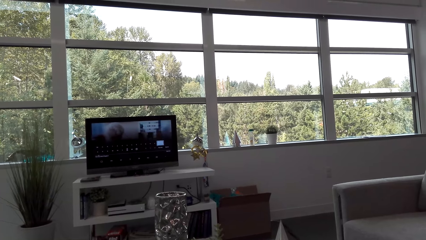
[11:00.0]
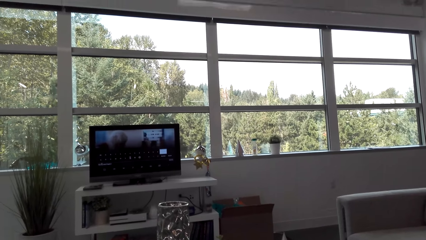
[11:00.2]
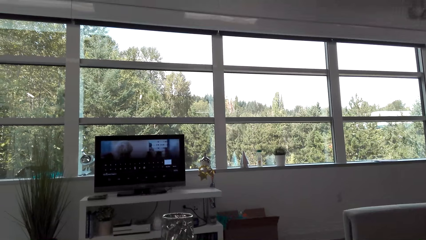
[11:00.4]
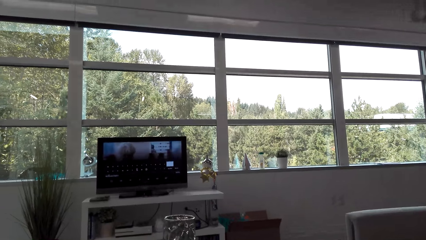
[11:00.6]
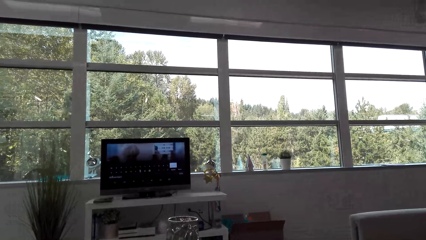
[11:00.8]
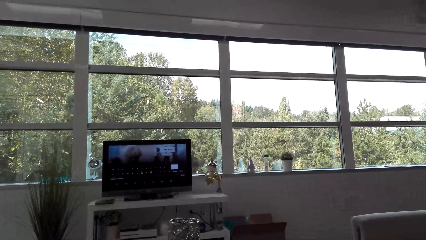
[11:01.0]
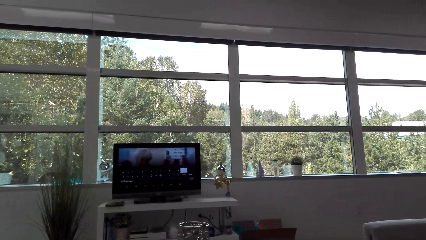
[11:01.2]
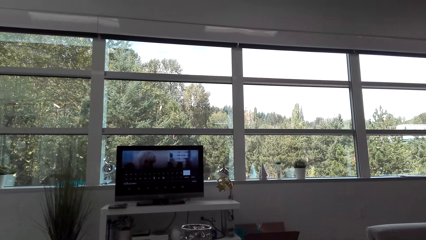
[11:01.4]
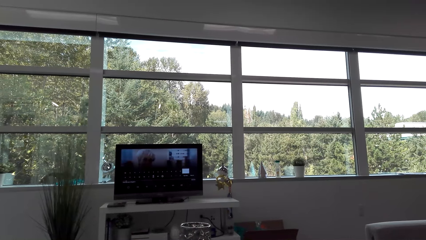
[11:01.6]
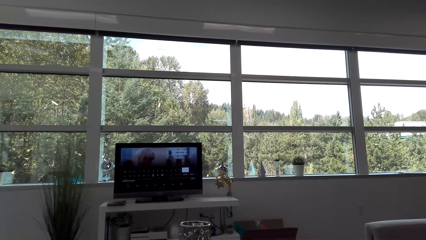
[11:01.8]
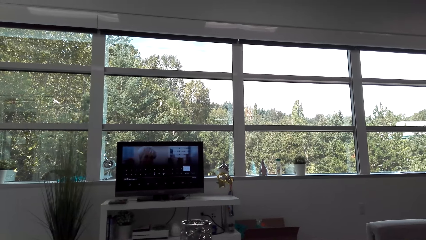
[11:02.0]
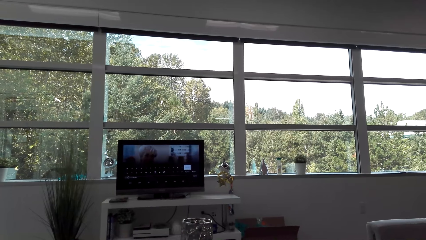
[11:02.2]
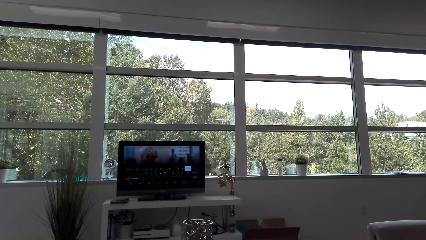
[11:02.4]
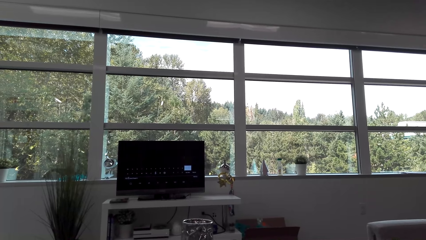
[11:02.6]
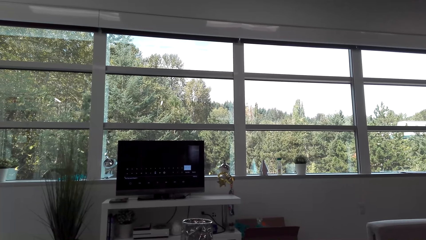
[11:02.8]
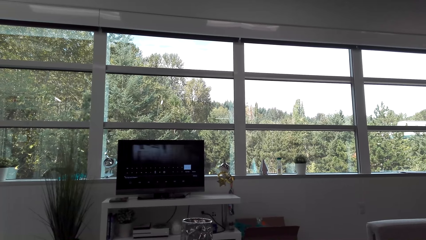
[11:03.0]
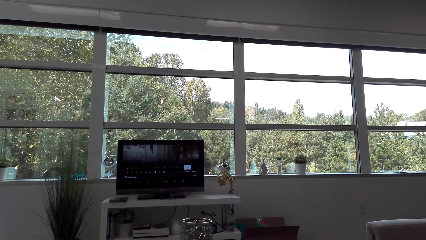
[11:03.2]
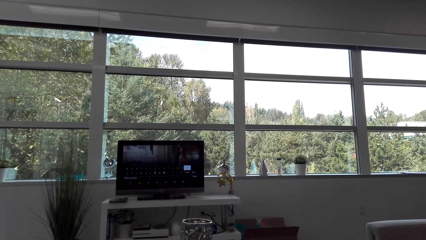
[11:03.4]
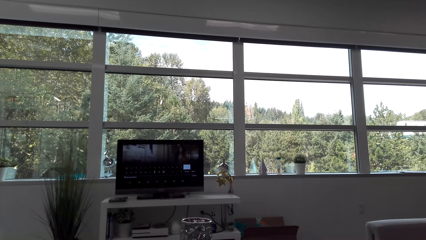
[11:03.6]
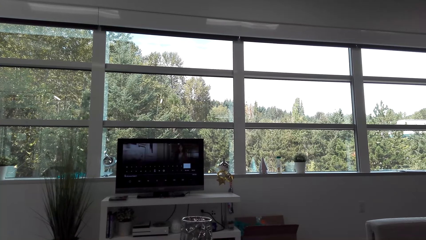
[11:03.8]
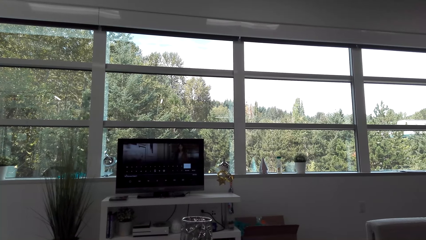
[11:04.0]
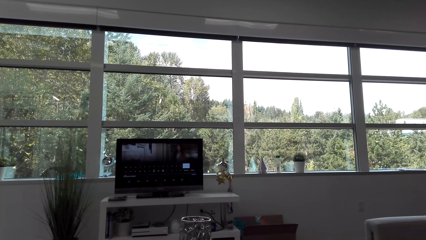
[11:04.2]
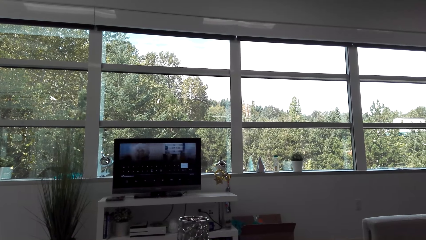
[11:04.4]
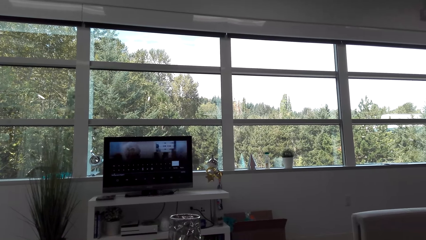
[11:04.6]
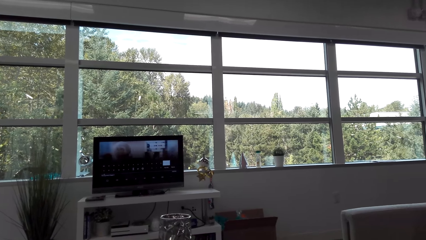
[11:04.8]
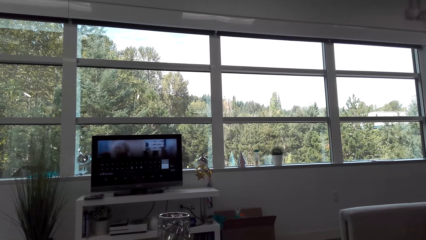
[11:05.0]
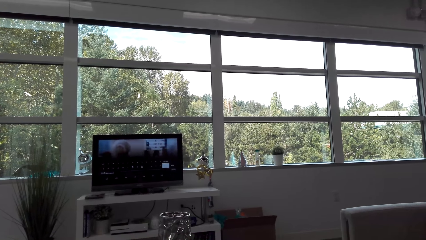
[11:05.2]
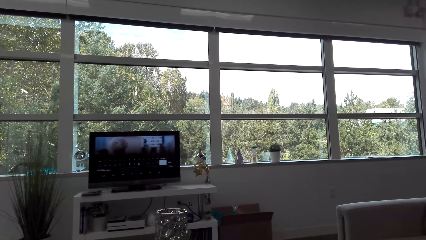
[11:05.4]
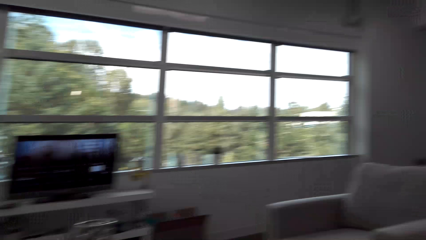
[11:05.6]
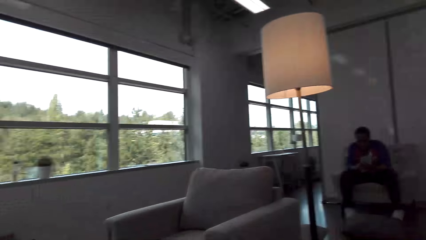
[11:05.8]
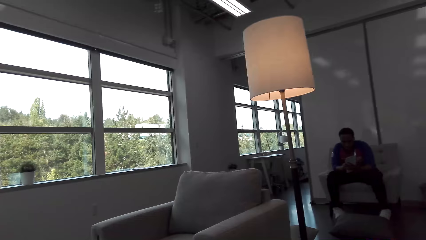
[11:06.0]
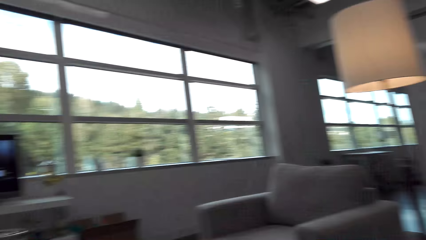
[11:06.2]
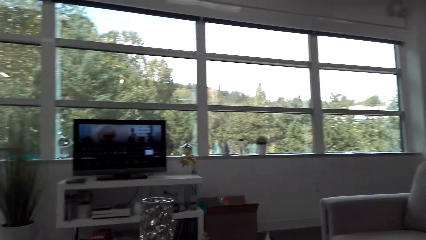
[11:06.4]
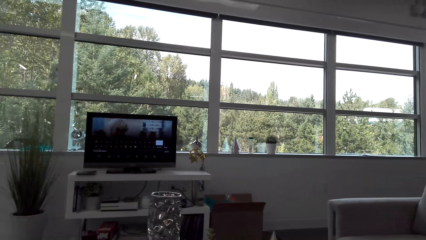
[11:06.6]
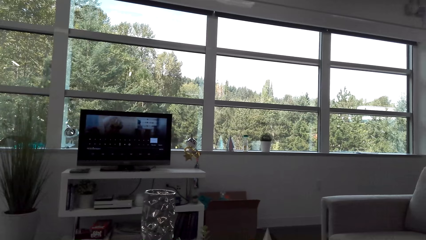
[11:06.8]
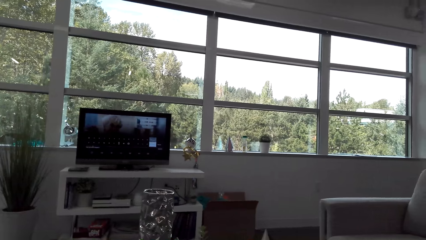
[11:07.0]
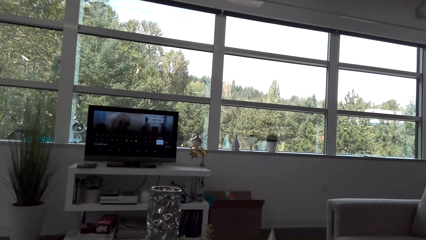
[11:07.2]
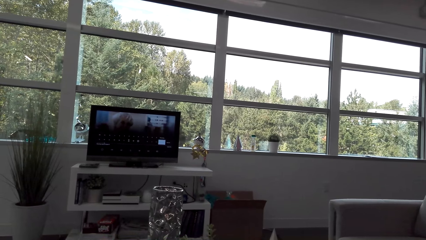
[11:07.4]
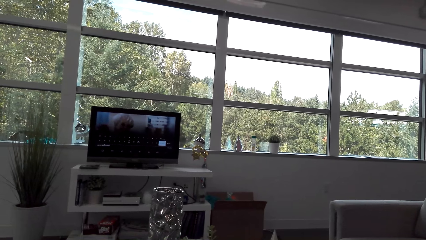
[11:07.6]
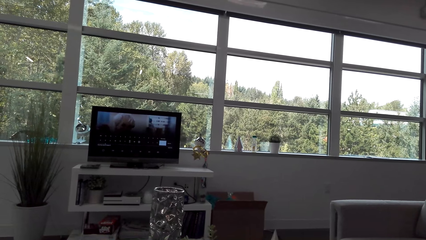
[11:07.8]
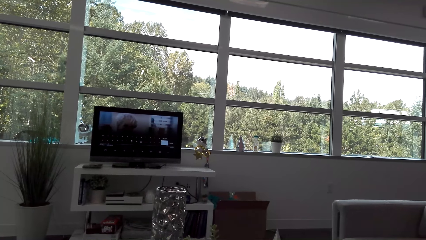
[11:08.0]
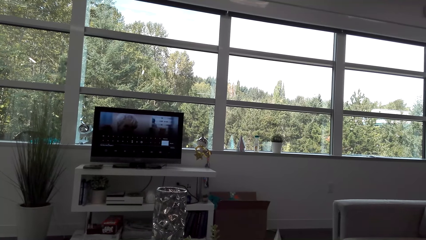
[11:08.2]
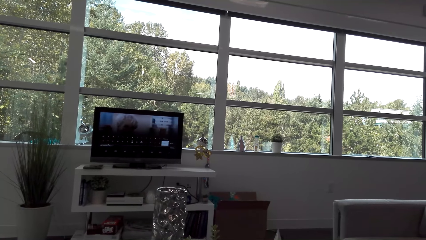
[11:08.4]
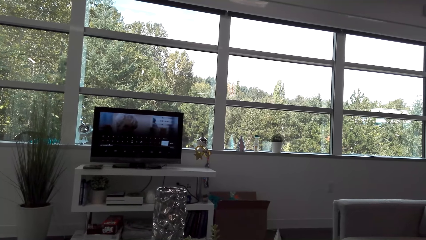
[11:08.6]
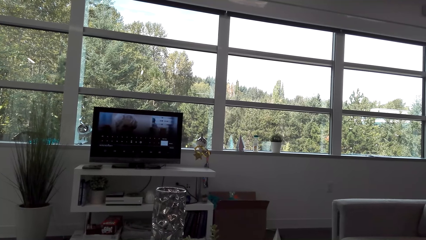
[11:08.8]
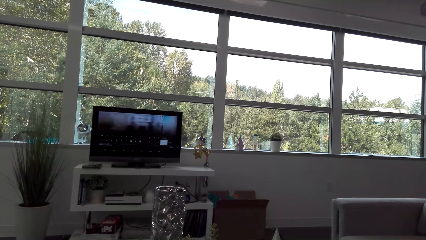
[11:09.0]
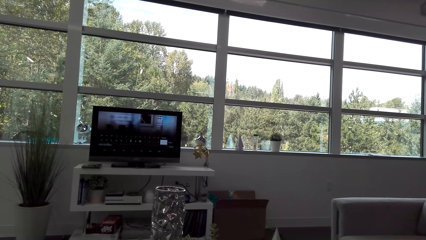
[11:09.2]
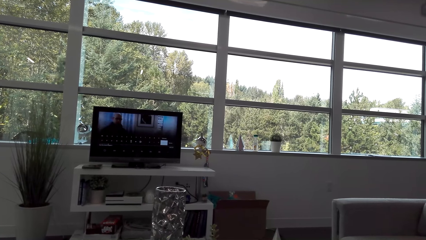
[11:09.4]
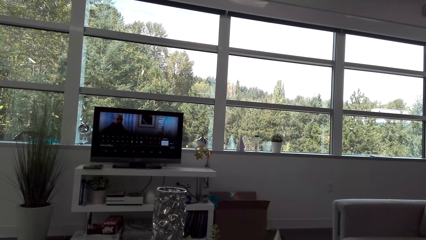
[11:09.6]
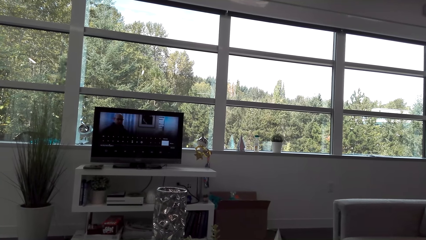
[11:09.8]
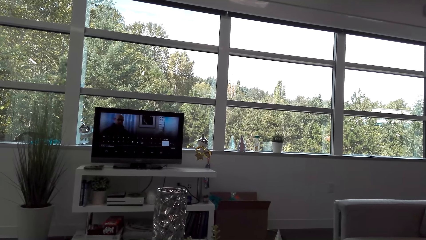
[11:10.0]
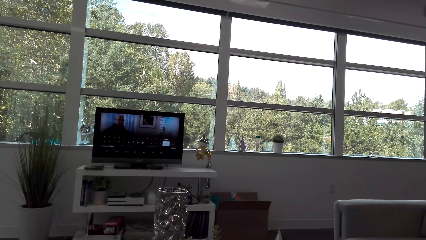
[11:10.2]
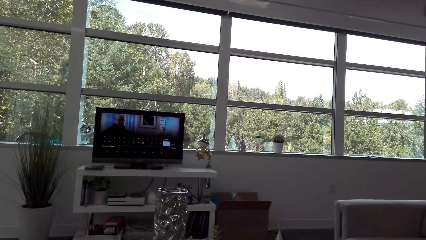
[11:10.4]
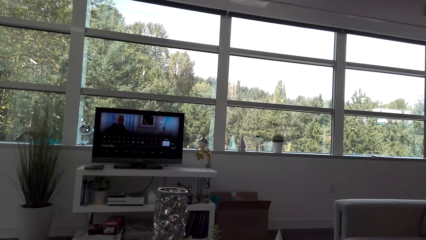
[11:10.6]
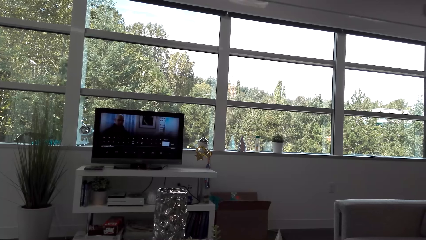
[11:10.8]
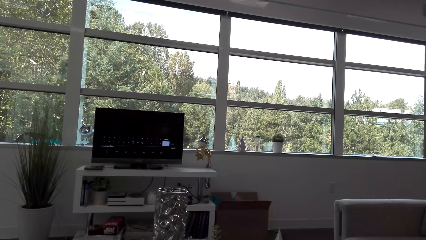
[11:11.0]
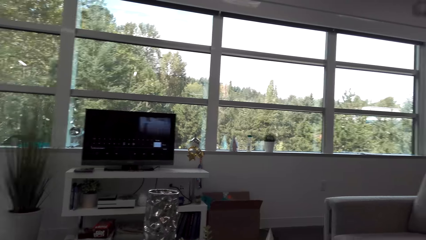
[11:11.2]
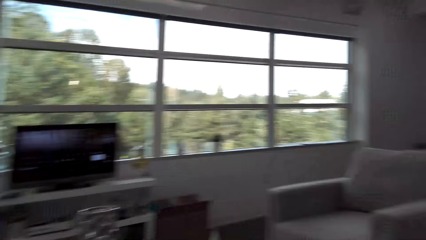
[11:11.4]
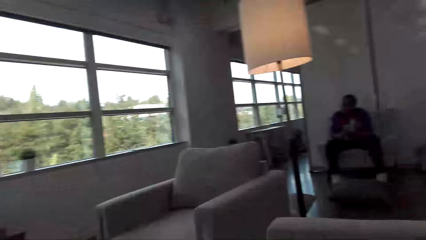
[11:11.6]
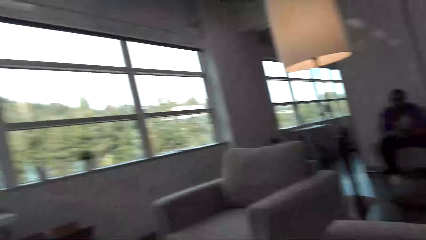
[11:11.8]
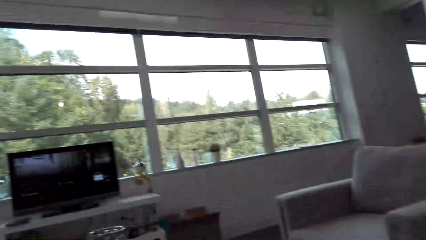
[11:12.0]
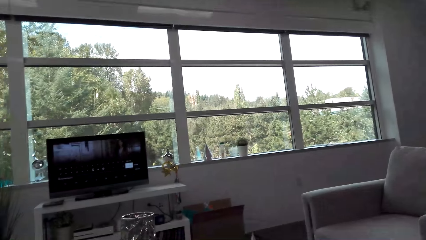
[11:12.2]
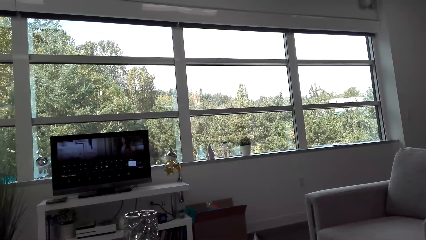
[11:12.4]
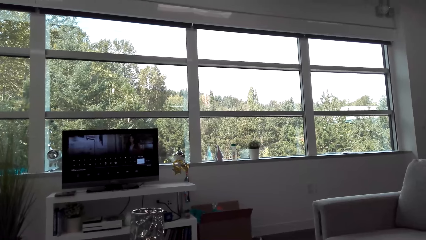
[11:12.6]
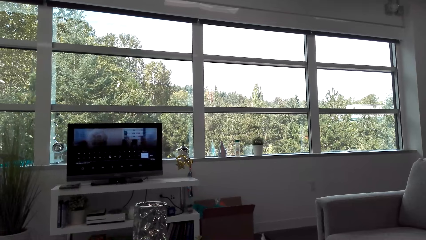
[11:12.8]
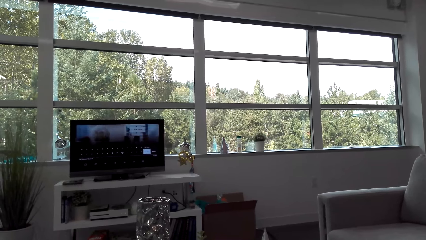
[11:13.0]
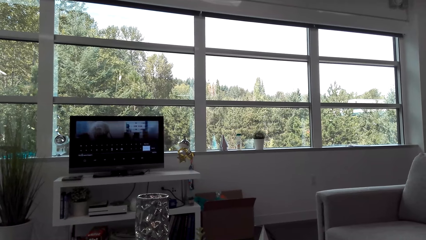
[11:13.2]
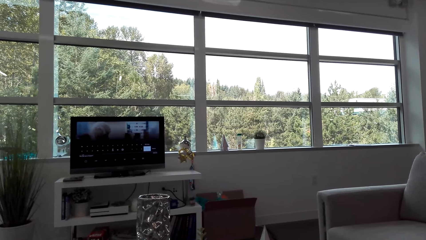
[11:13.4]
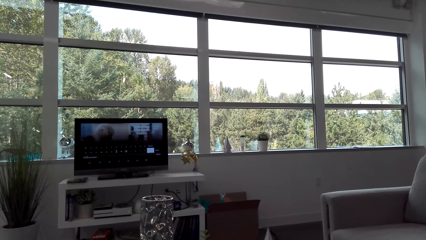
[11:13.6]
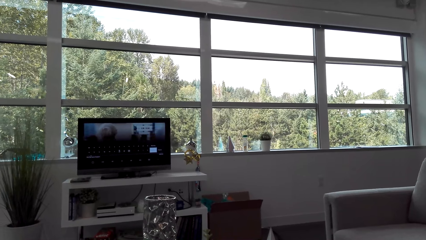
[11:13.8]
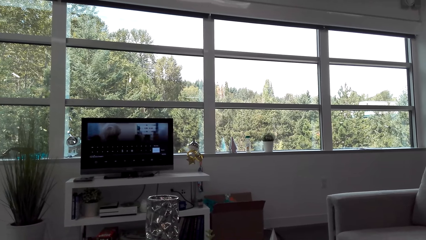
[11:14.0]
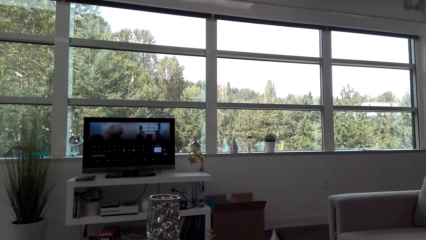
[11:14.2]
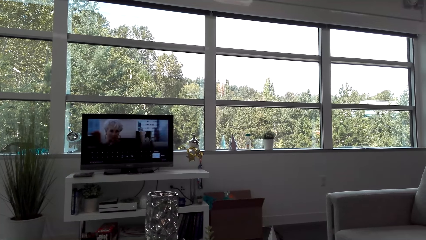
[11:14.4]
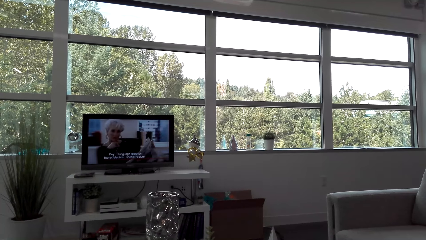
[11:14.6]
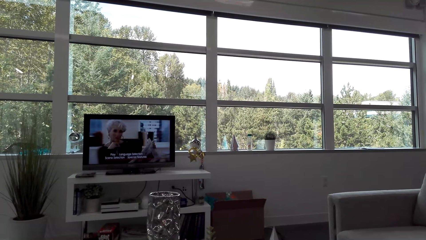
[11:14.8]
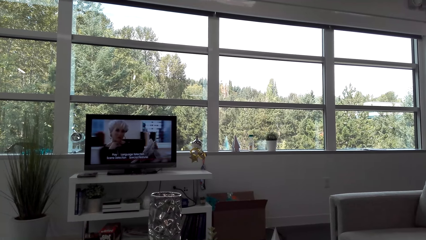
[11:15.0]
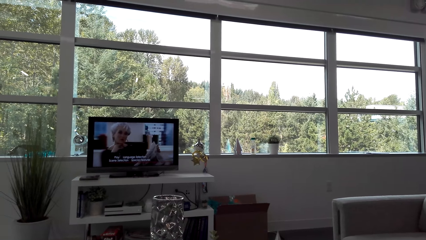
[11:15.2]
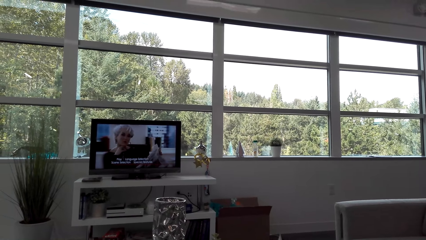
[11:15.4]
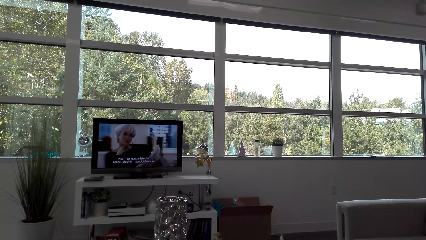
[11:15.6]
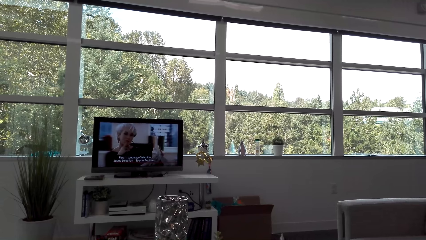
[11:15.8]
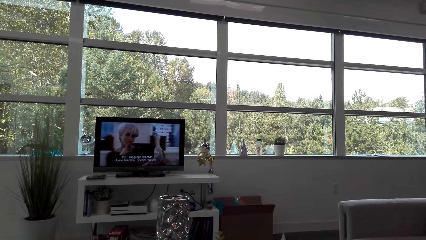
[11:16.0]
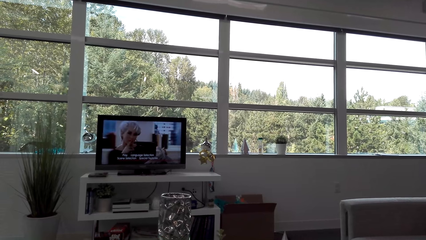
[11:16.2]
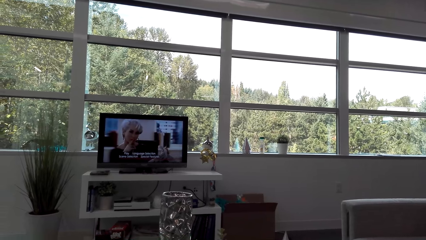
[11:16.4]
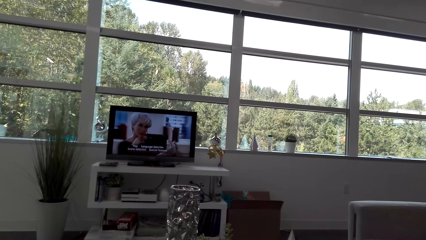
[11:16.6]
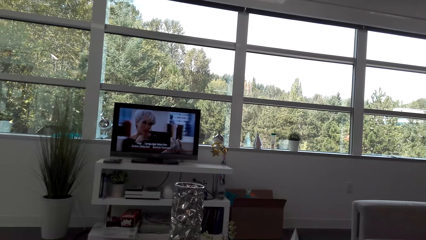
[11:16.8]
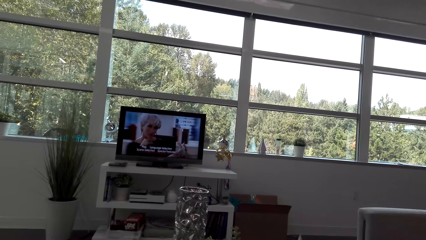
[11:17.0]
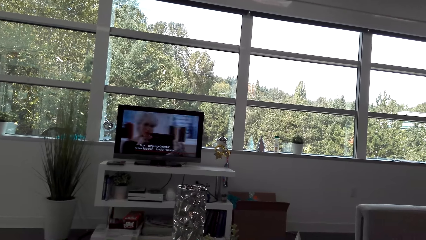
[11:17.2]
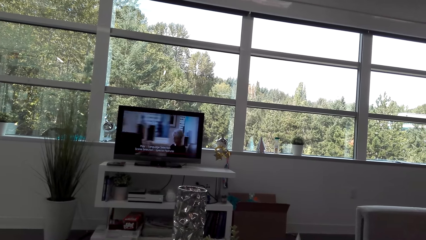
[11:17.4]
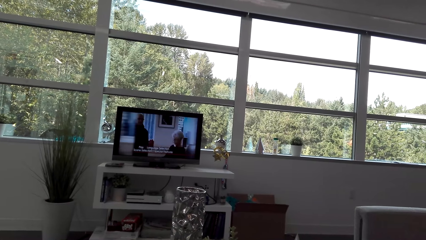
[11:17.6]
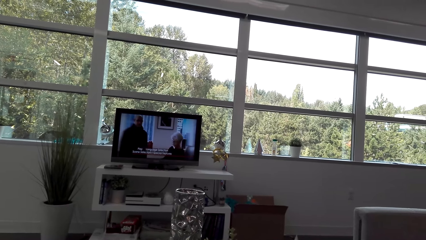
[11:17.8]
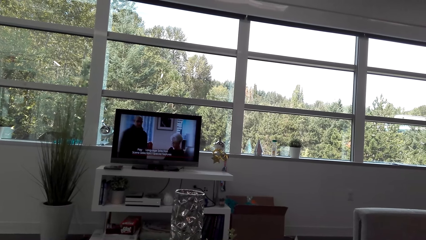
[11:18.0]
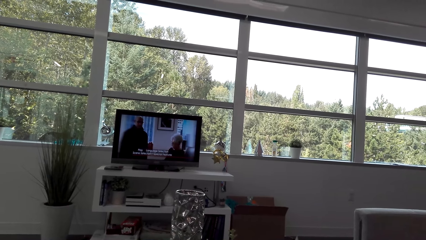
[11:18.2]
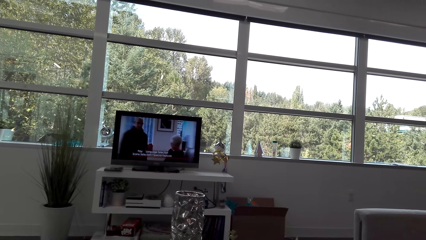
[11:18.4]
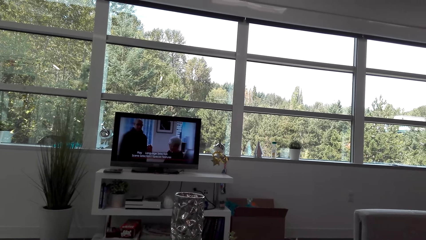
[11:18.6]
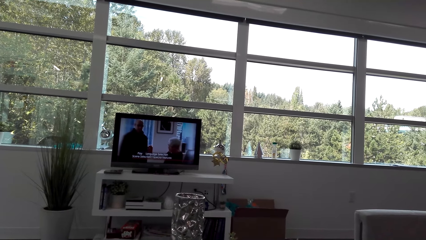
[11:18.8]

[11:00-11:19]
The camera wearer looks at a man. They watch the TV. They look at the man. They watch the TV.
